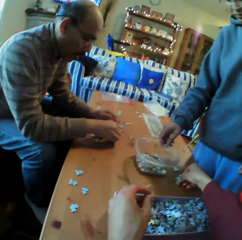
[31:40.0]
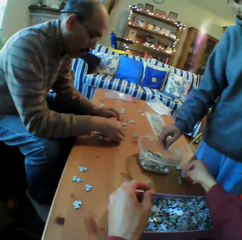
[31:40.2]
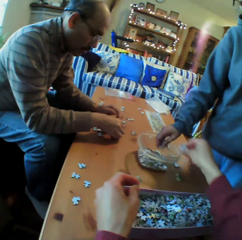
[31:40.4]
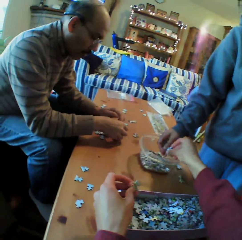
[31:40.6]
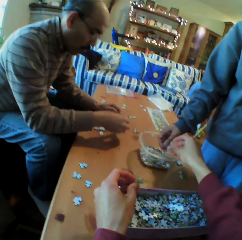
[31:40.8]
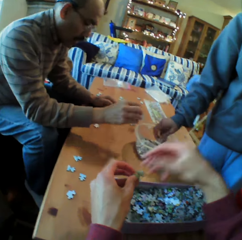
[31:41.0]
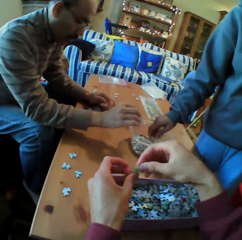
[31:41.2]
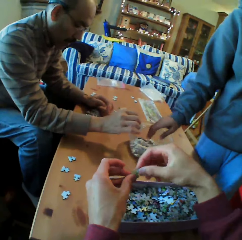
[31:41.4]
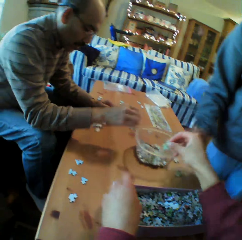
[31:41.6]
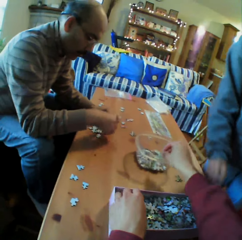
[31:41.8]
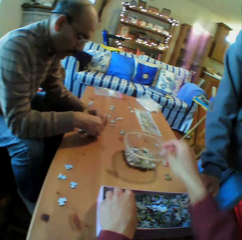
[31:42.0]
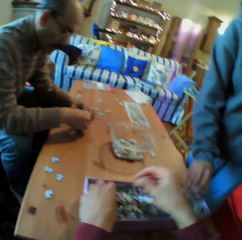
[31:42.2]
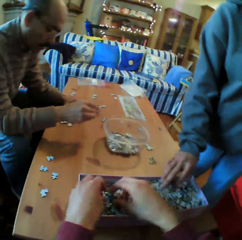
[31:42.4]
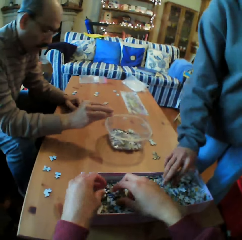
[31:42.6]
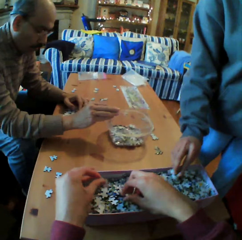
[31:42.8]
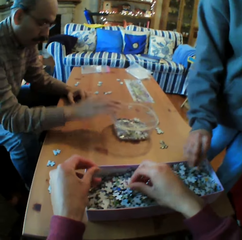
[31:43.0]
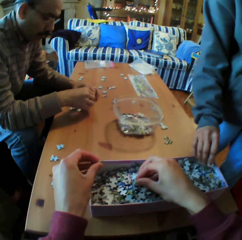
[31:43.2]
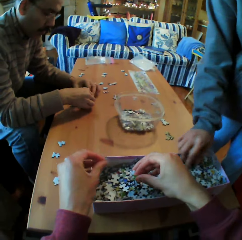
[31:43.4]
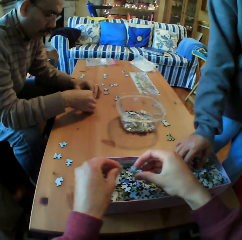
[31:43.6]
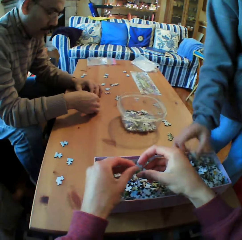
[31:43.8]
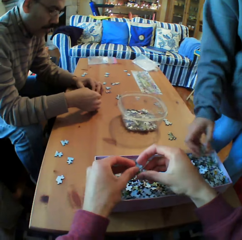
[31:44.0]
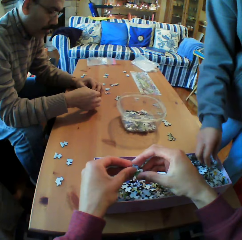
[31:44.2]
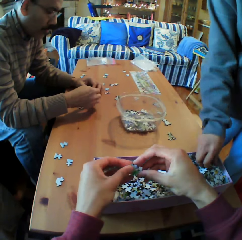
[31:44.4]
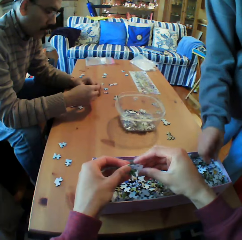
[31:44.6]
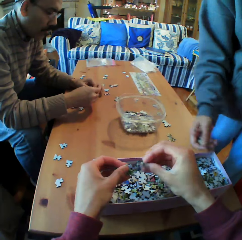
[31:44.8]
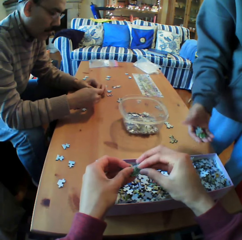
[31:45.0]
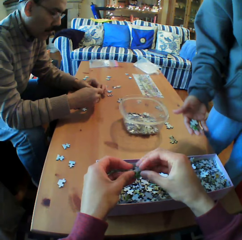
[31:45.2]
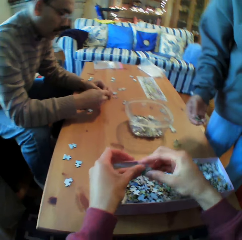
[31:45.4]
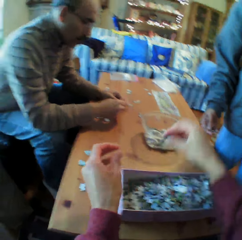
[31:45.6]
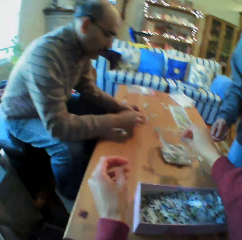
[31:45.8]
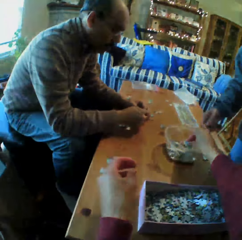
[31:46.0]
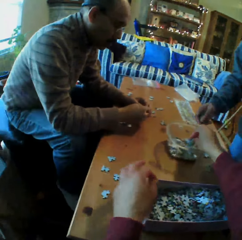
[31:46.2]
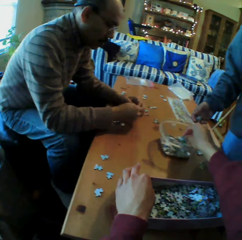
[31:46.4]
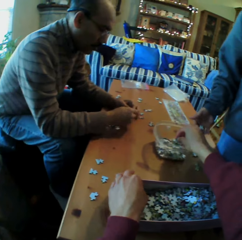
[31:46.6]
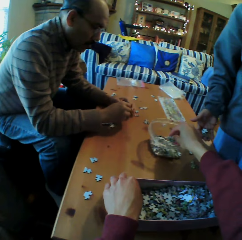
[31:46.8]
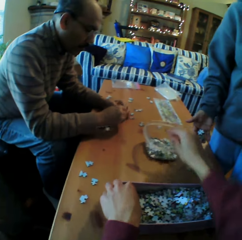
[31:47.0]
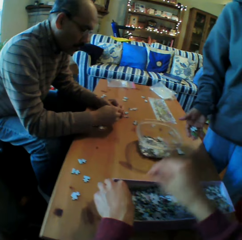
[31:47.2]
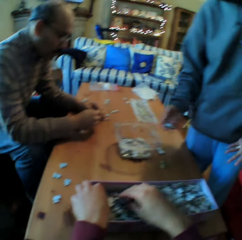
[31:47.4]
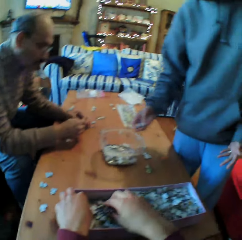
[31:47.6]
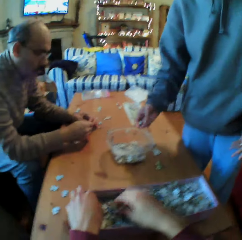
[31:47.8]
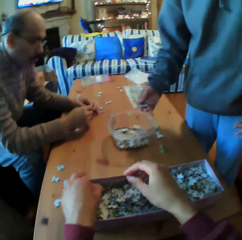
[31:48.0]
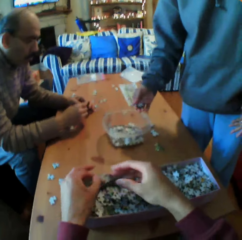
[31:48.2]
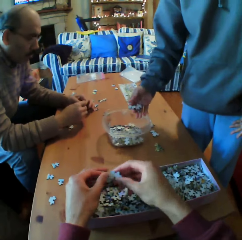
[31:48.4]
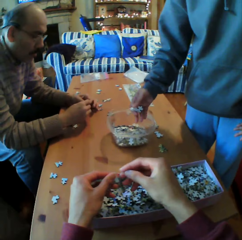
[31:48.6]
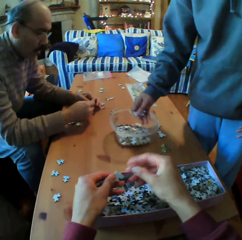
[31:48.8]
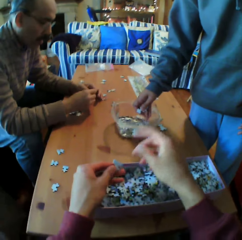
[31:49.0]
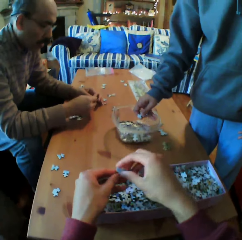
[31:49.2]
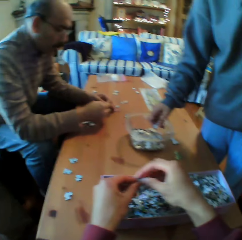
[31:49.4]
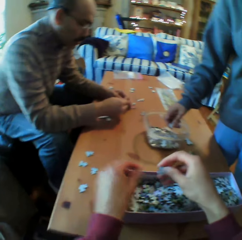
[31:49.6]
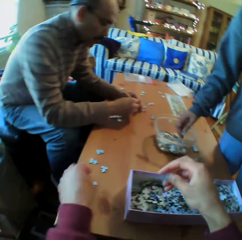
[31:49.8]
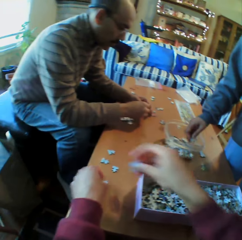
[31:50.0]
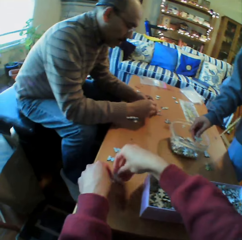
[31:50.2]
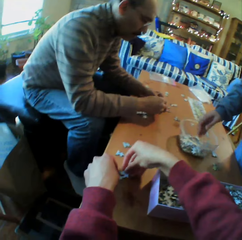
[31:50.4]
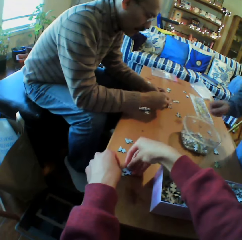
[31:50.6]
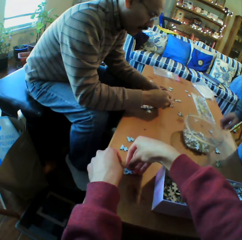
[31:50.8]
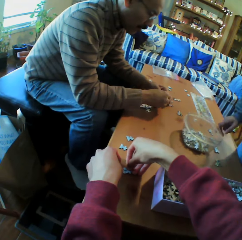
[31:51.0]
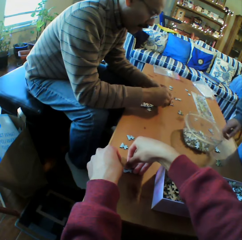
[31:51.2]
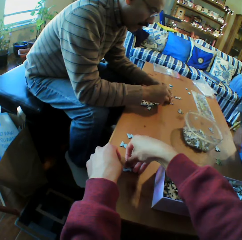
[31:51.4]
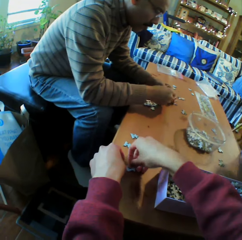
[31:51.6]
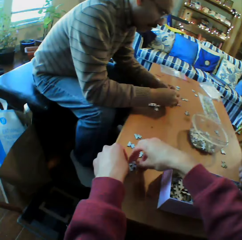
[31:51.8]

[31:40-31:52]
The camera wearer puts the Jenga piece in the dish or container. They put the Jenga piece in the dish again. A person puts a puzzle piece in the container. The camera wearer looks at the Jenga pieces. They put the Jenga pieces in the dish. They pick the Jenga pieces from the box. They converse. They connect the Jenga pieces.

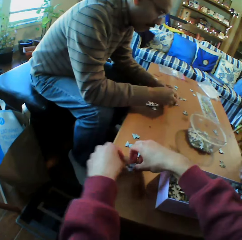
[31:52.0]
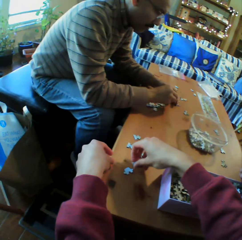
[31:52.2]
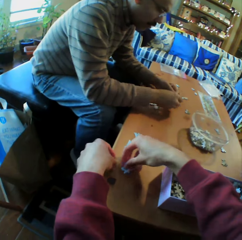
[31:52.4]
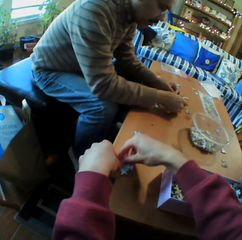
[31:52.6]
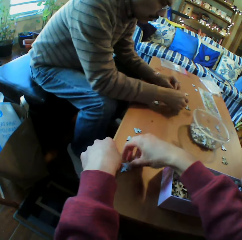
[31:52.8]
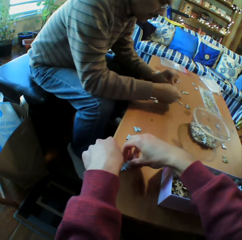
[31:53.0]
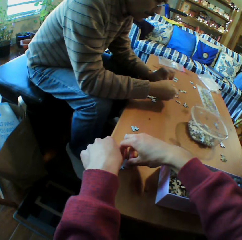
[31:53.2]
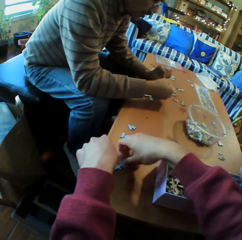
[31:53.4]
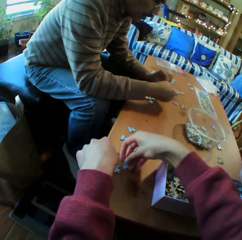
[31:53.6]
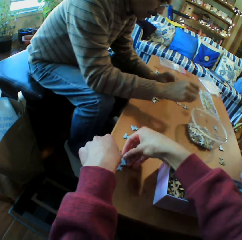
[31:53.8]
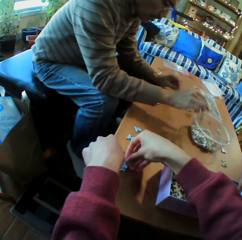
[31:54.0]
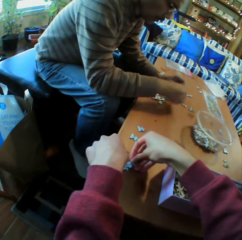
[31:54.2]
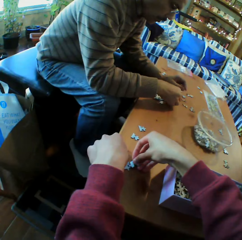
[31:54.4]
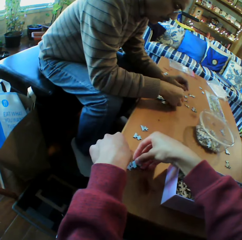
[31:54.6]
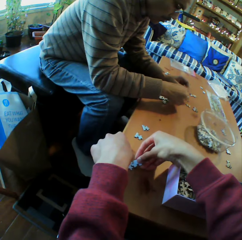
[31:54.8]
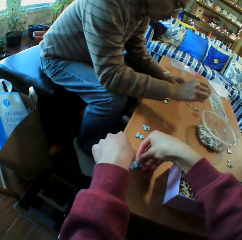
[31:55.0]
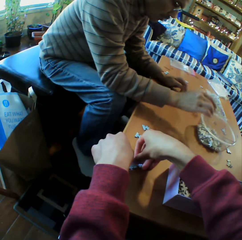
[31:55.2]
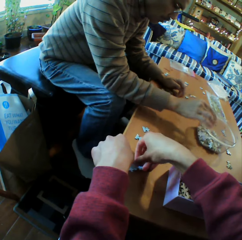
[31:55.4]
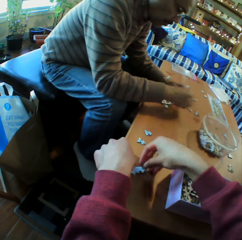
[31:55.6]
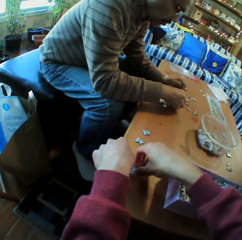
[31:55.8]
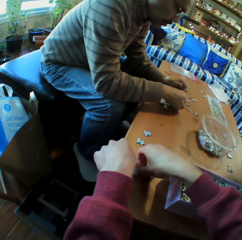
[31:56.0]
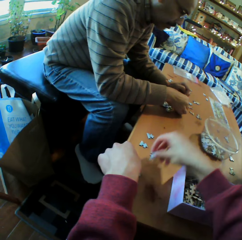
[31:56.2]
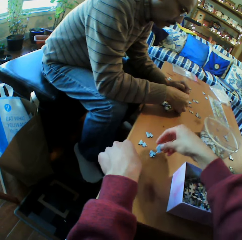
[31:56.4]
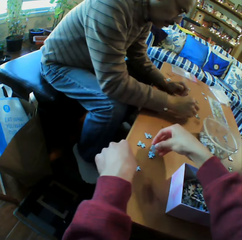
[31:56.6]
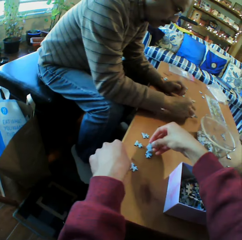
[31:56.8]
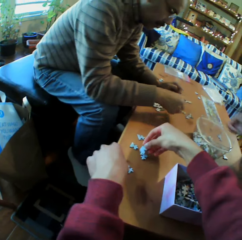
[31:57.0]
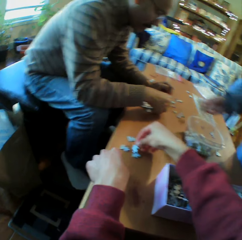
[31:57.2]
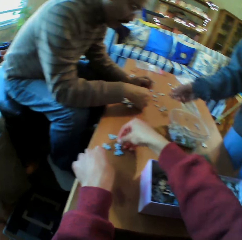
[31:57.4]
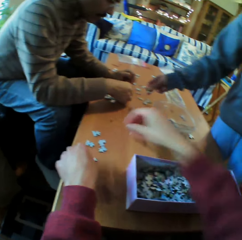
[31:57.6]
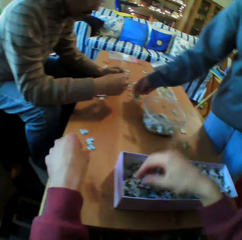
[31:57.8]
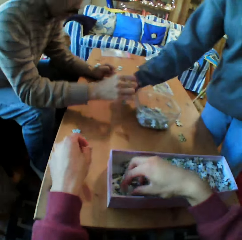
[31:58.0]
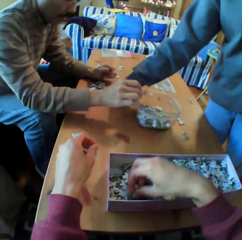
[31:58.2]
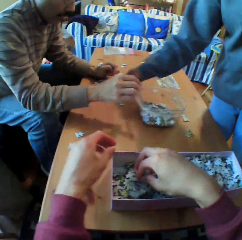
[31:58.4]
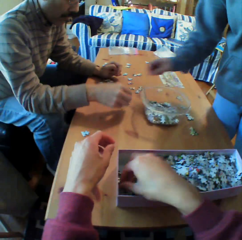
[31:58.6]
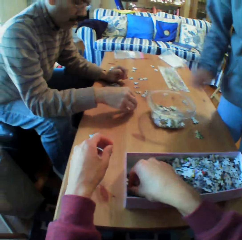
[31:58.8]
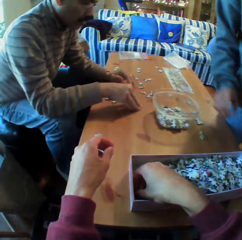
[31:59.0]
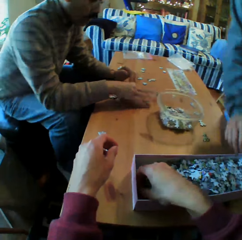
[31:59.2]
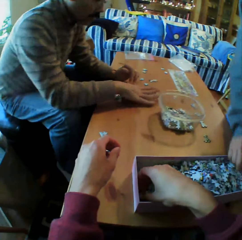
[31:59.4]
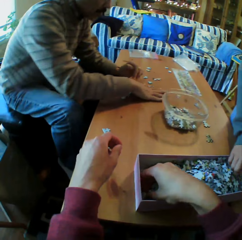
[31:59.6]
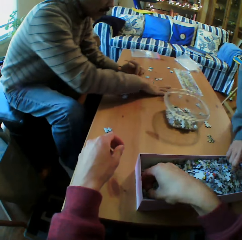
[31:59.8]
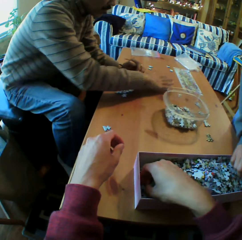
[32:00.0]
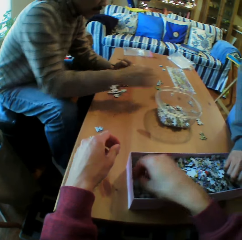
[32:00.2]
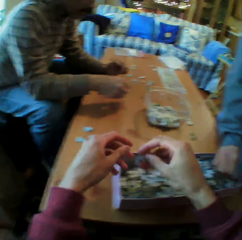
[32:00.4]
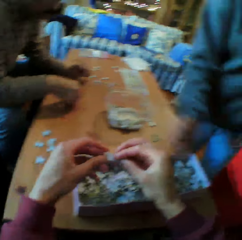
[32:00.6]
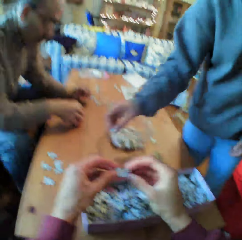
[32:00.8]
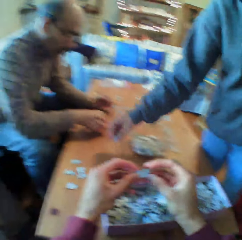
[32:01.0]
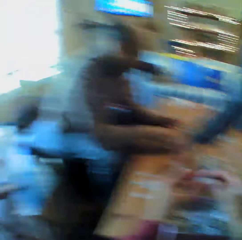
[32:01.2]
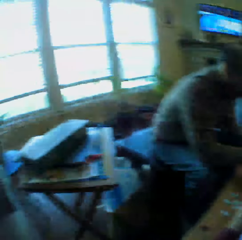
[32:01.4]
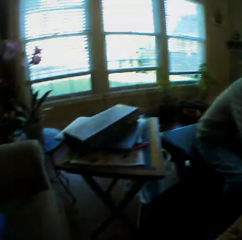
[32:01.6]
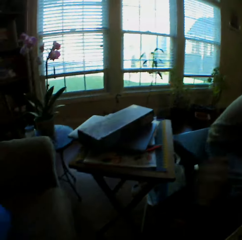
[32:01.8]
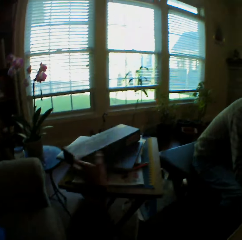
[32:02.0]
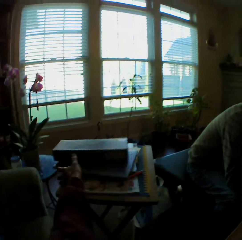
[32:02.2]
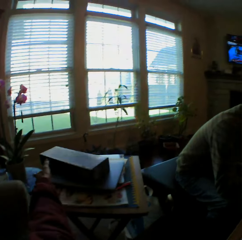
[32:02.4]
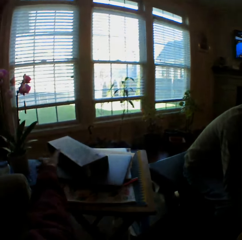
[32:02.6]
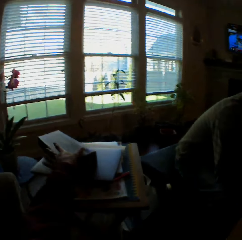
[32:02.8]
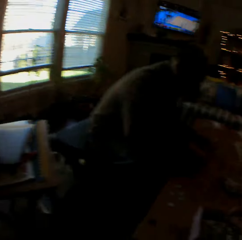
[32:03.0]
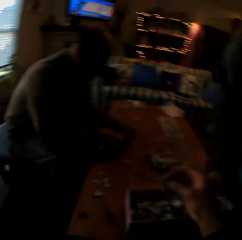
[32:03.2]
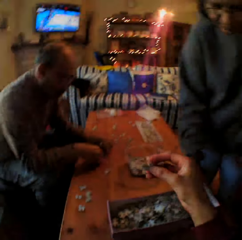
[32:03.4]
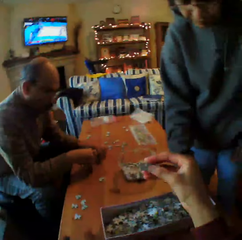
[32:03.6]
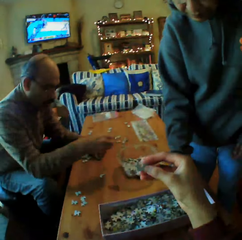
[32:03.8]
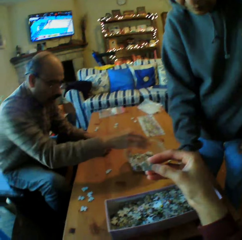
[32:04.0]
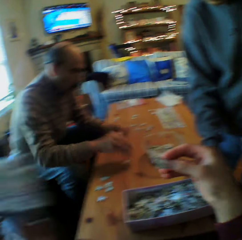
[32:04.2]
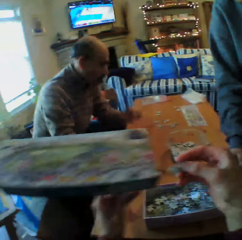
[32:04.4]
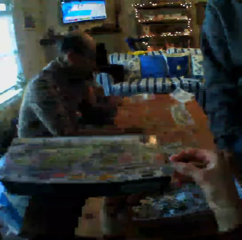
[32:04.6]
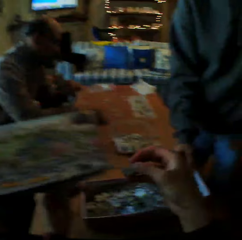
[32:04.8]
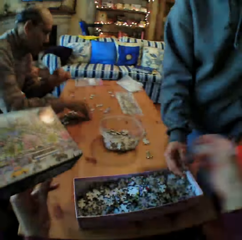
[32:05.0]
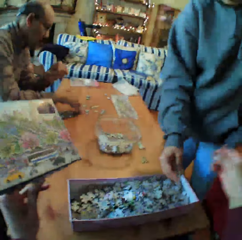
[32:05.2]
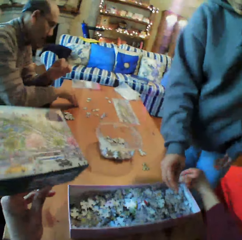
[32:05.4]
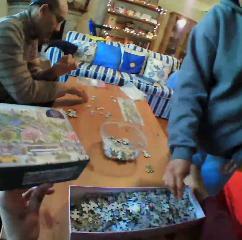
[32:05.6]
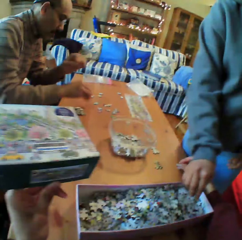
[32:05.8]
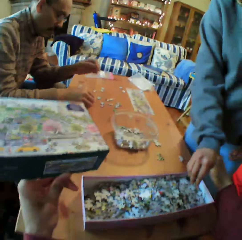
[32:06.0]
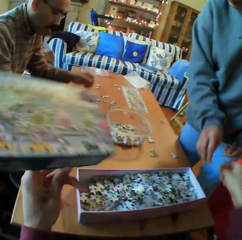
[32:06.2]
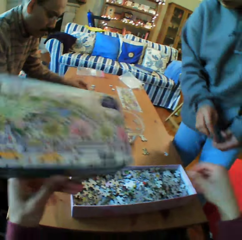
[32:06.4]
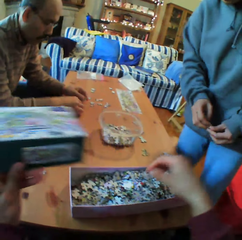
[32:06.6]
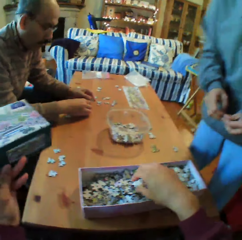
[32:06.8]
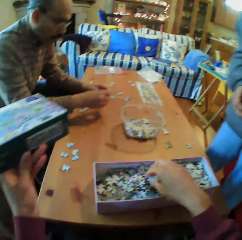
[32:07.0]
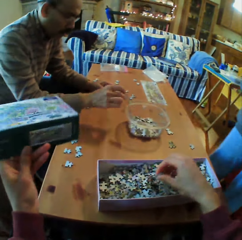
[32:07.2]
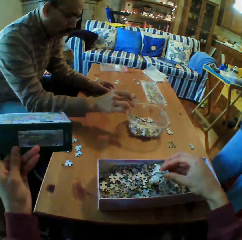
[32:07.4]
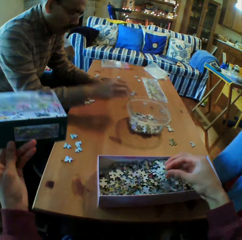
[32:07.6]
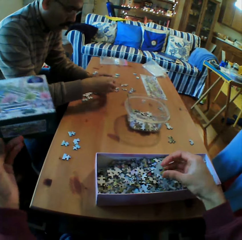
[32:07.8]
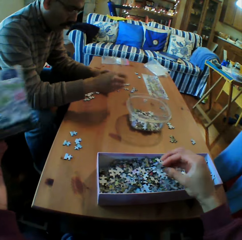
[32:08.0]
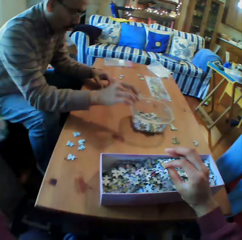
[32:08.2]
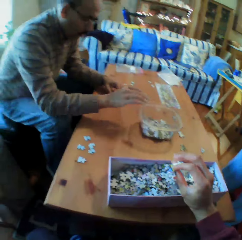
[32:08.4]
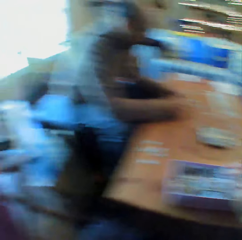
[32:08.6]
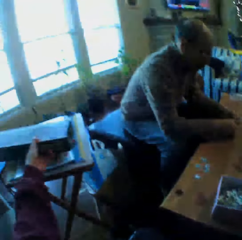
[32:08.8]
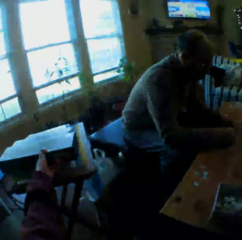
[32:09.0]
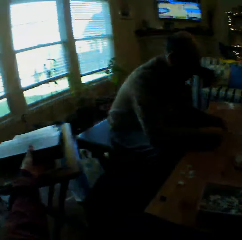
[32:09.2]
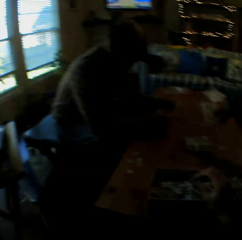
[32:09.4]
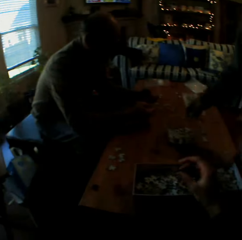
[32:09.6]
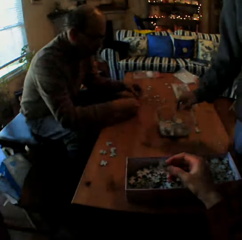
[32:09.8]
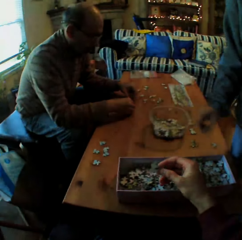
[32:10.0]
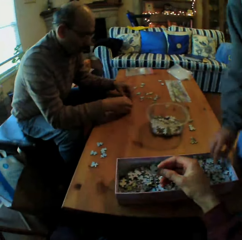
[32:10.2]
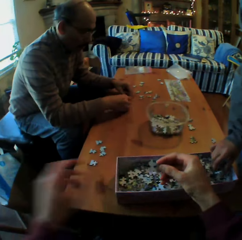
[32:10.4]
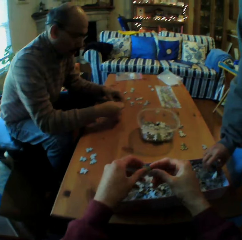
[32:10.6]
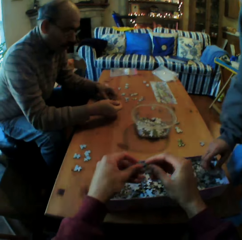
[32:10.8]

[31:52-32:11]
A man chooses puzzle pieces. The camera wearer joins puzzle pieces. He converses with the man. The man puts puzzle pieces in a container. He puts together the Jenga pieces. The camera wearer picks the Jenga pieces from the box. He looks around the room and picks up the box. He looks at the Jenga piece. The man puts the Jenga piece in the box. The camera wearer holds the box with his left hand. He picks the Jenga pieces from the box. The man puts the Jenga piece in the box. The camera wearer puts the box down.
